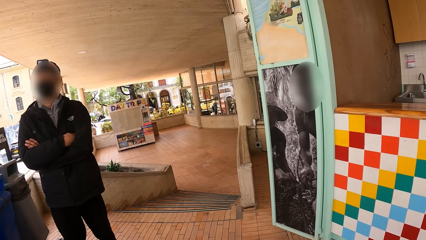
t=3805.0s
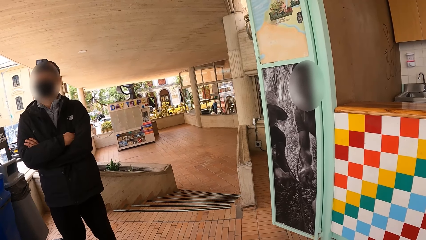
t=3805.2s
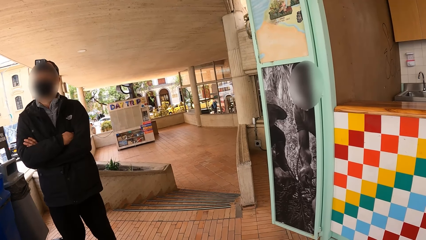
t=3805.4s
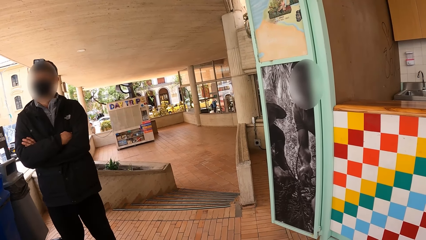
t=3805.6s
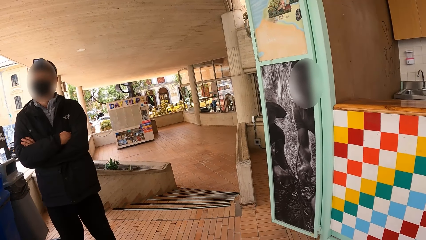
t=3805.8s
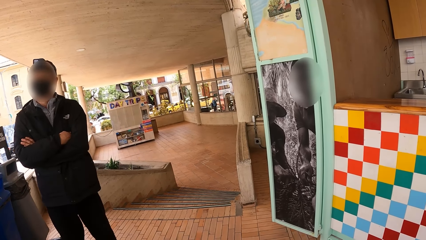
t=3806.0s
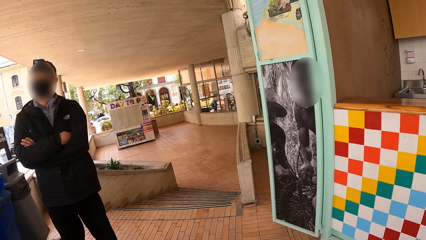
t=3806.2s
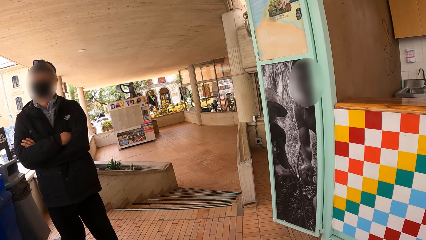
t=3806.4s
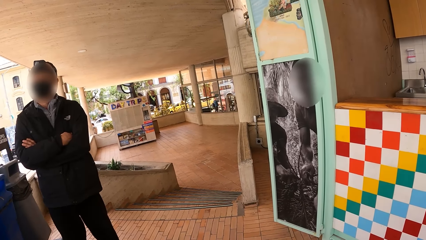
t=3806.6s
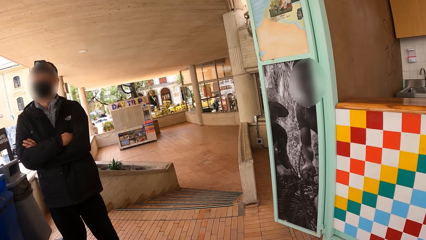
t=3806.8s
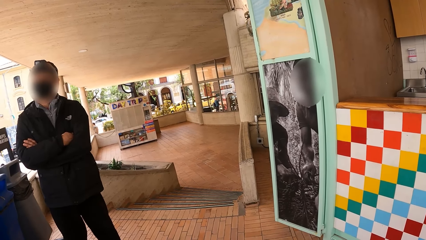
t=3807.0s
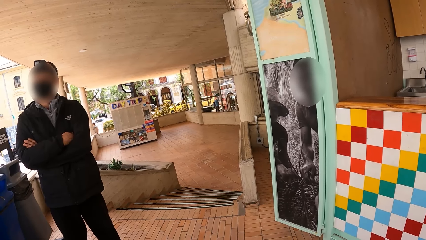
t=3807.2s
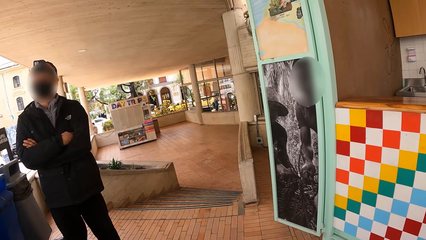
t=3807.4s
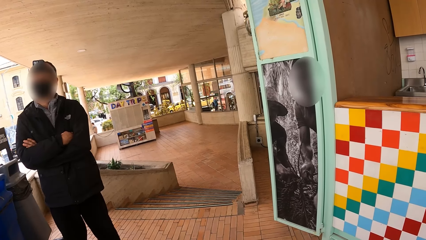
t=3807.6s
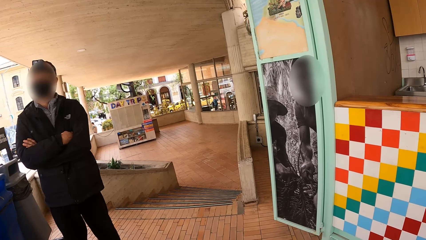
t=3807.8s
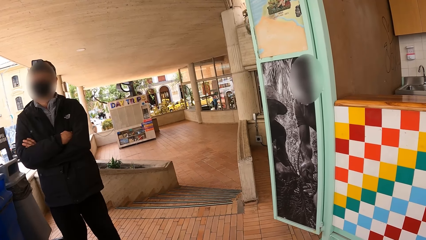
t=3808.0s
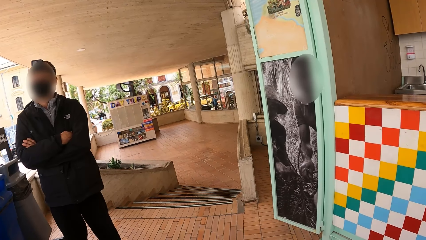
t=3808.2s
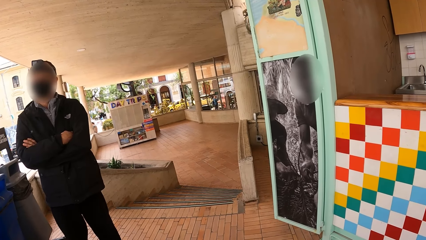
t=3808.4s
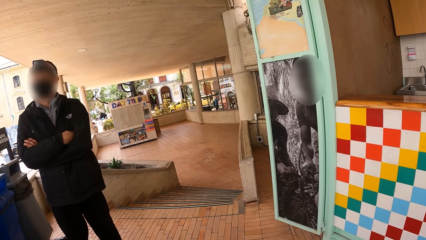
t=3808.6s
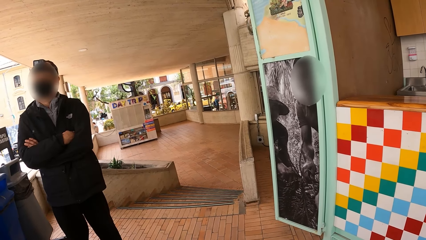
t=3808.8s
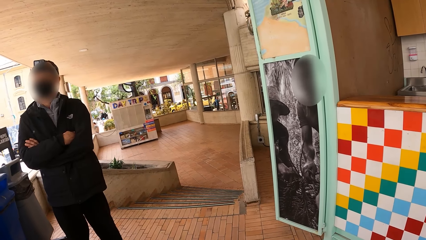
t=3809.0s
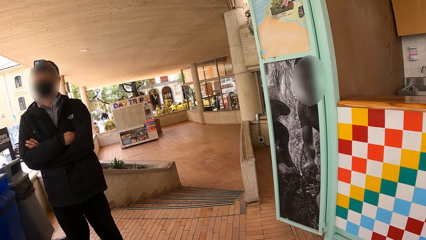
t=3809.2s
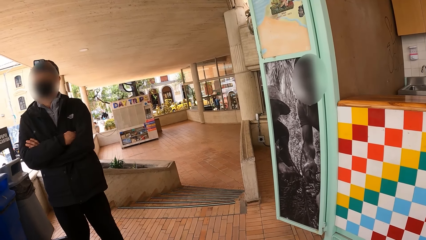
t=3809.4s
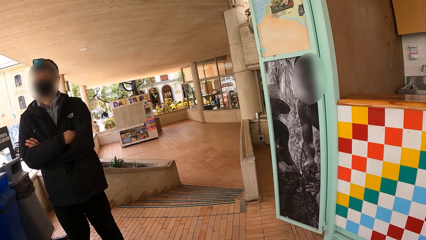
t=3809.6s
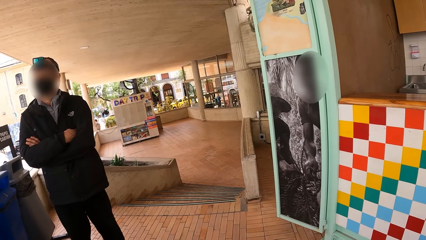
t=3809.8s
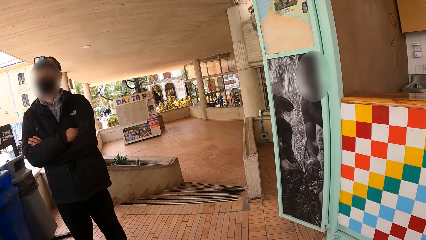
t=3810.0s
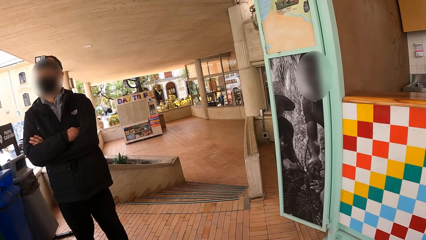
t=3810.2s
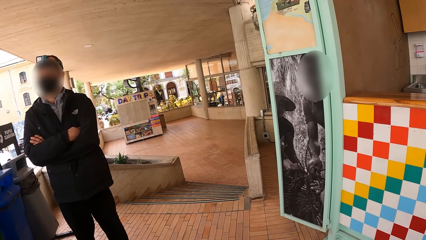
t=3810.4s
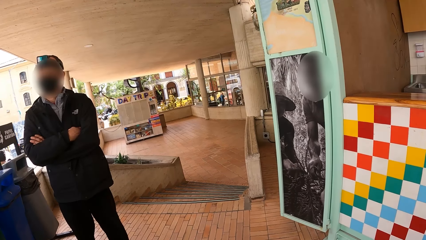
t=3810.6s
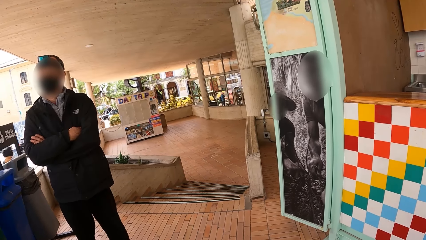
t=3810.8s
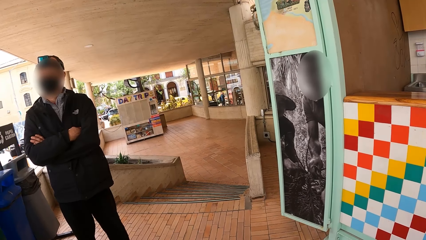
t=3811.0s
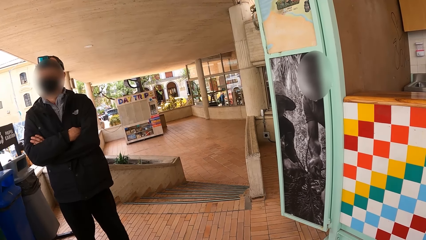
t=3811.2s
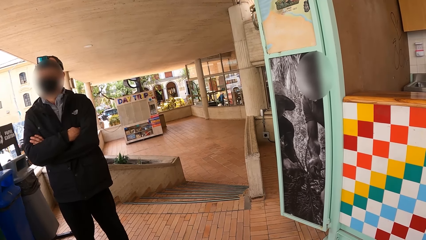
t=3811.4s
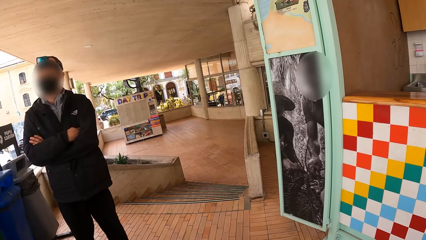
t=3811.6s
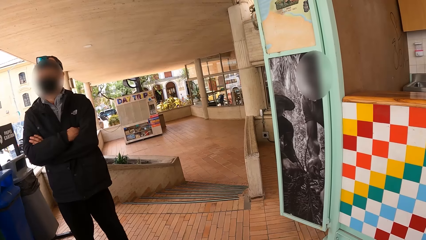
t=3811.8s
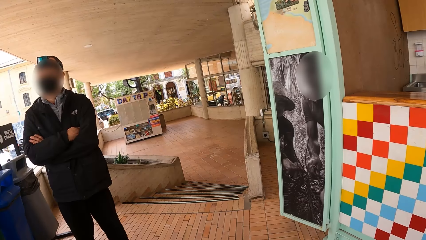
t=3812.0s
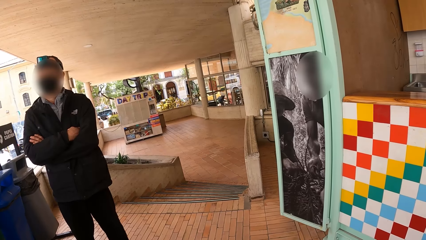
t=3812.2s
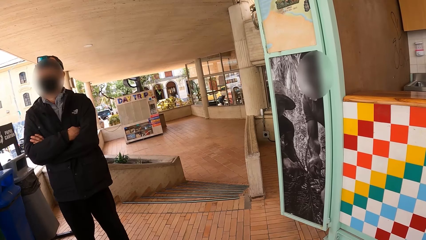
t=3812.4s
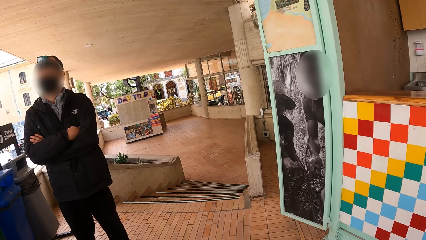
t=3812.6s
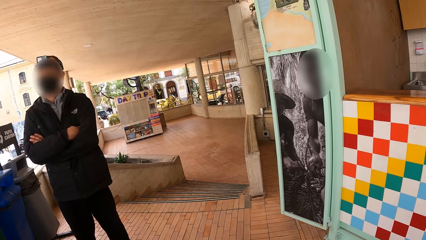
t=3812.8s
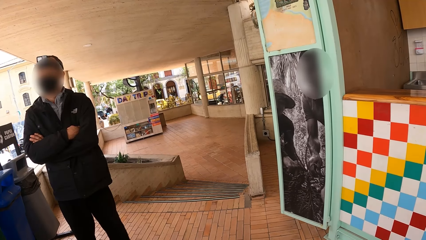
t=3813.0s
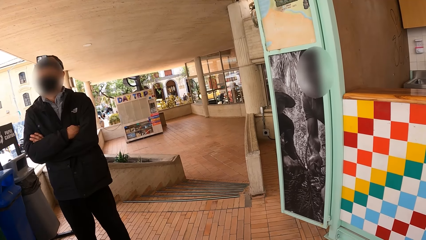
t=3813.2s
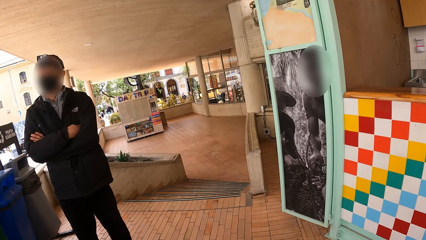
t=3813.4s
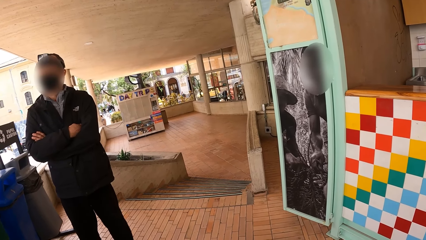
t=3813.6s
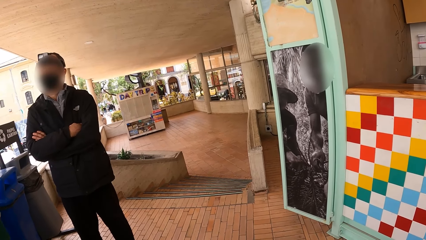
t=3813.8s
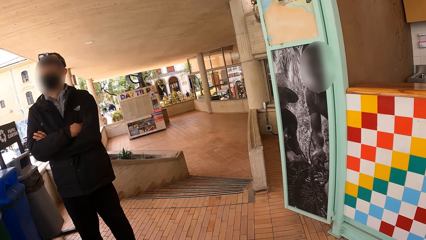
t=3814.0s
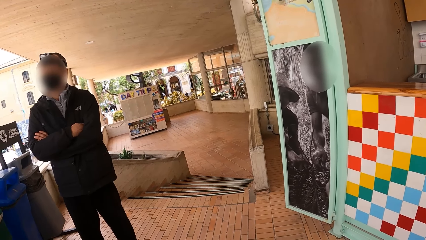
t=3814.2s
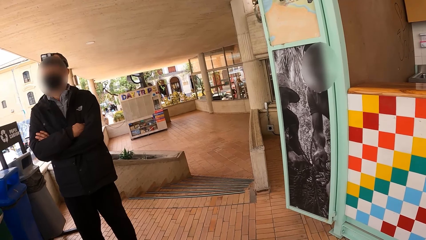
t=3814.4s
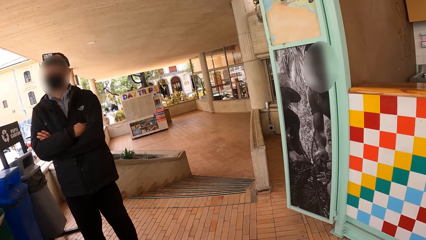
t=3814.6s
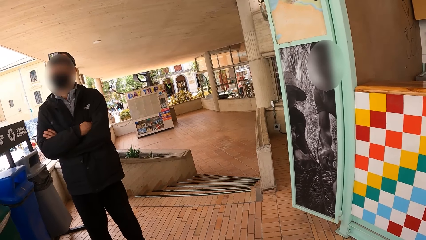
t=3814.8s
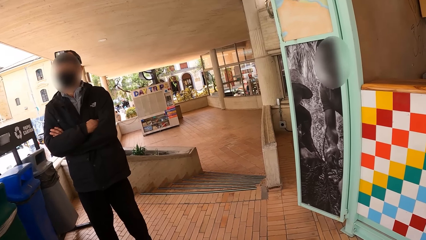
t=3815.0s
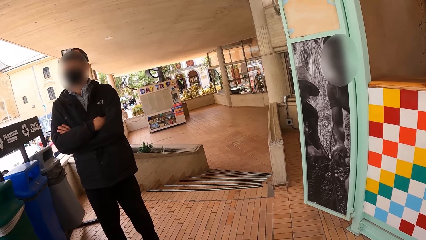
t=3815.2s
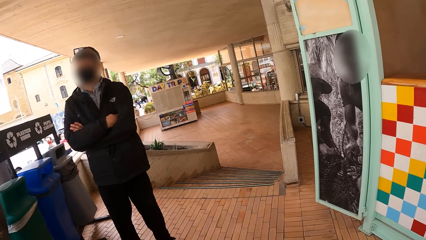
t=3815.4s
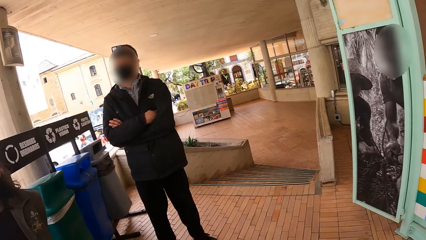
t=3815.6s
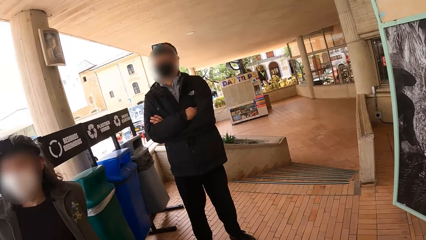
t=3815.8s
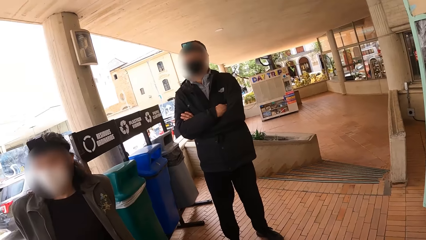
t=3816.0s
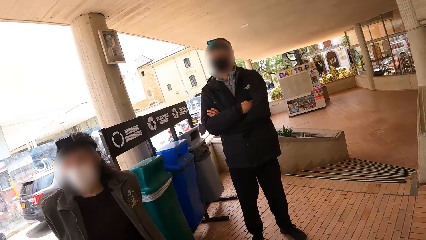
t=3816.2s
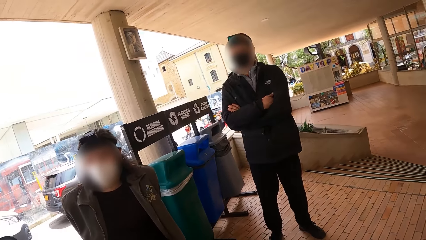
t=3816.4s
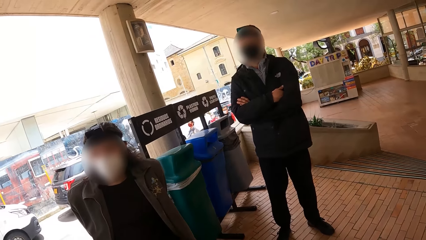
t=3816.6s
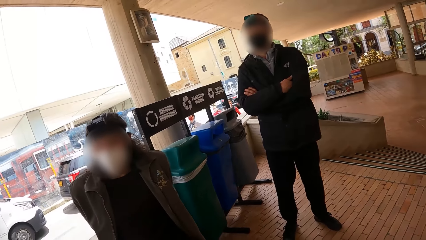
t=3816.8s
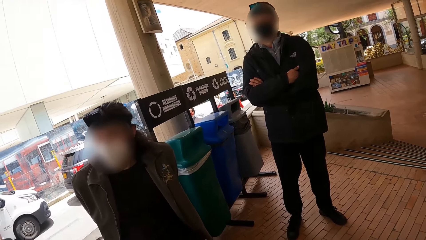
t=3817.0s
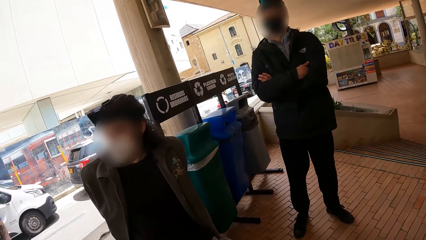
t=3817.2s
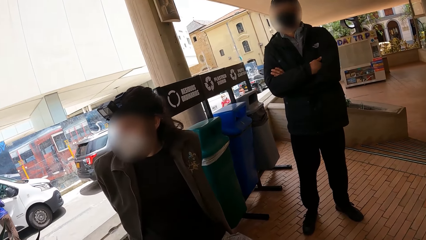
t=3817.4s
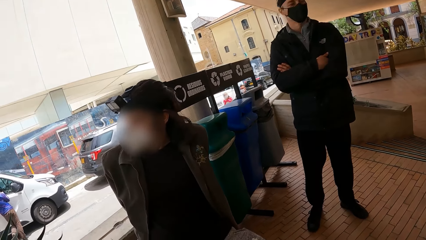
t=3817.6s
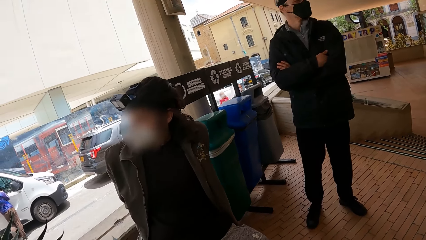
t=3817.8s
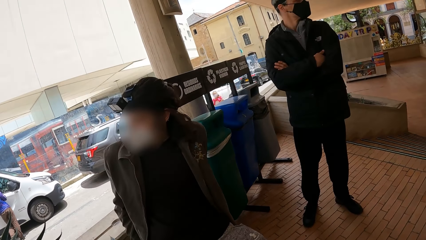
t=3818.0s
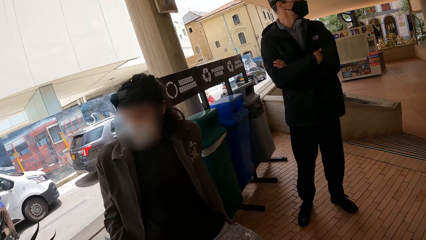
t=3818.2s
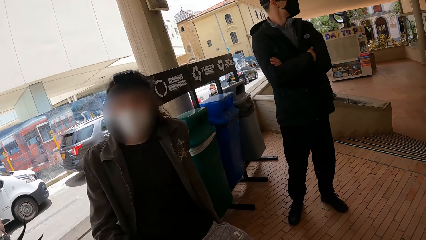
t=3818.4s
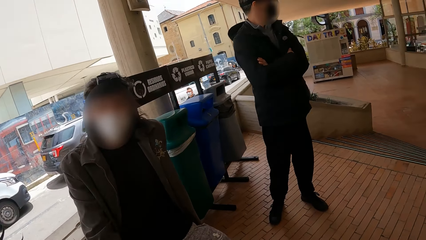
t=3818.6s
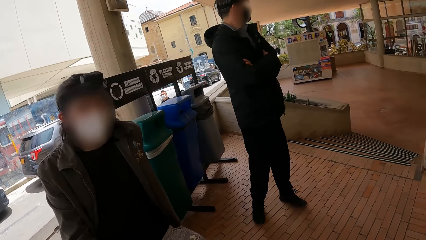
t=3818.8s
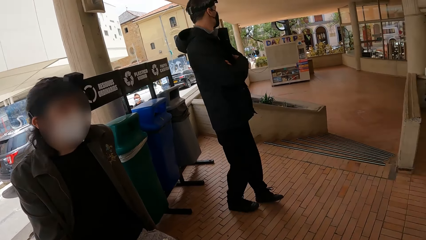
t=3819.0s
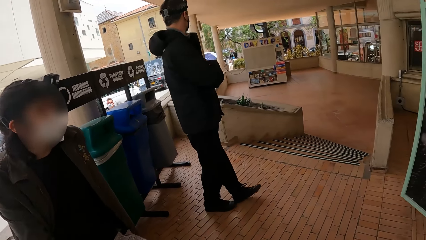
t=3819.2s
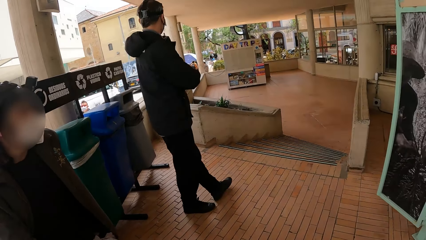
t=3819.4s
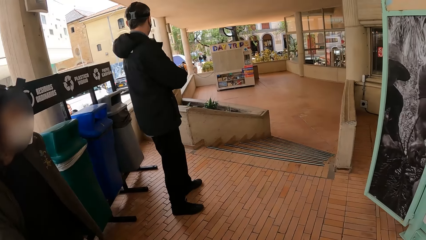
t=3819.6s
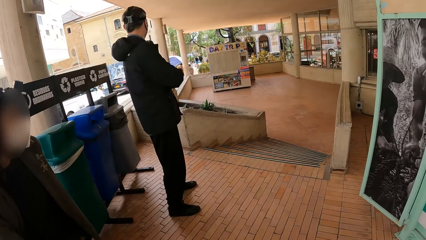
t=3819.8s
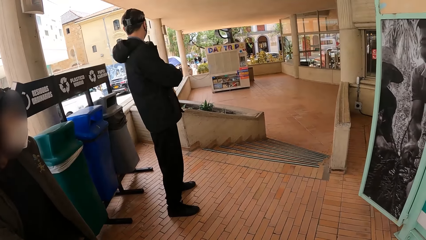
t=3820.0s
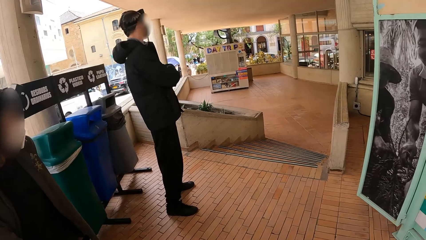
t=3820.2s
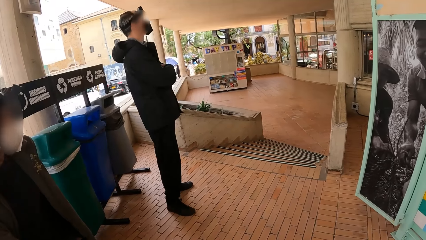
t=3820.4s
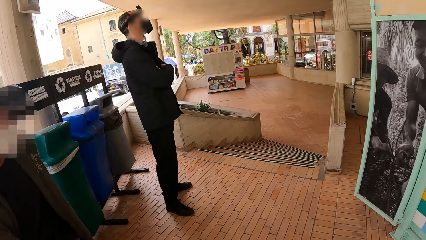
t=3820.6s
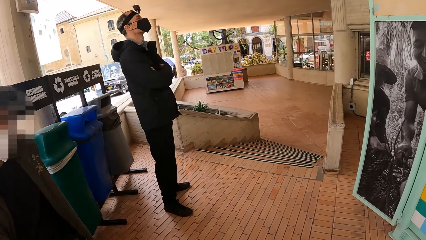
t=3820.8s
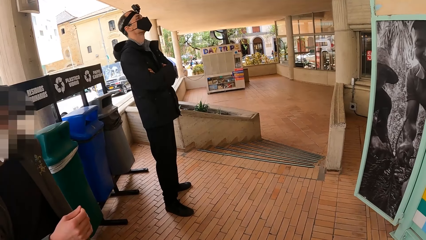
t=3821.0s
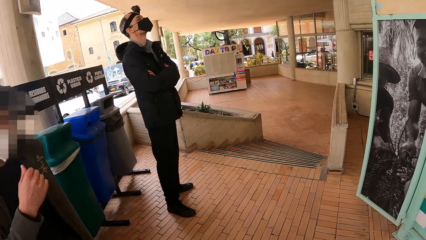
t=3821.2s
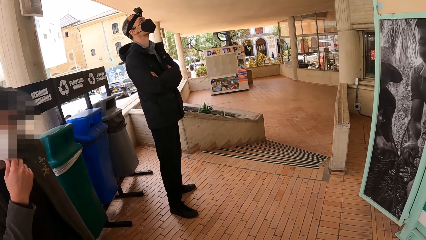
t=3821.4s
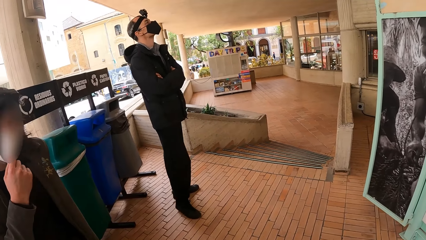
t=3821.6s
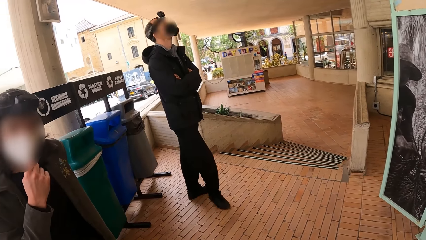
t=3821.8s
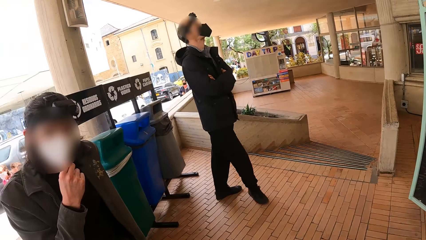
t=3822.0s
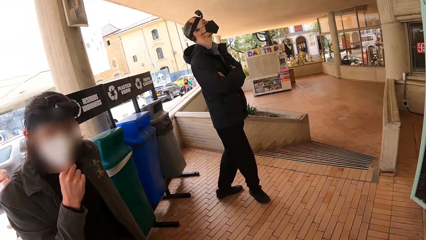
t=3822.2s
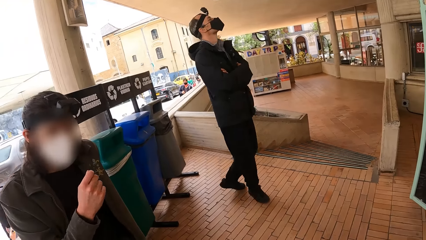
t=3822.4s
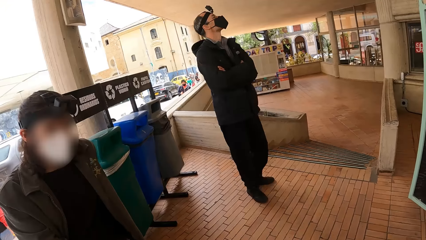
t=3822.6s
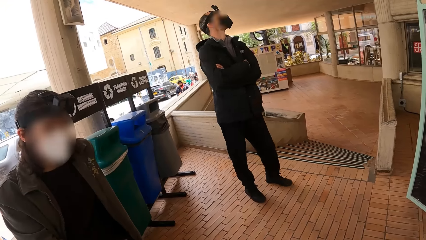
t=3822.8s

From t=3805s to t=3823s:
A man interacts with the camera wearer. The camera wearer stares at another man. A man adjusts his facemask with his right hand.
